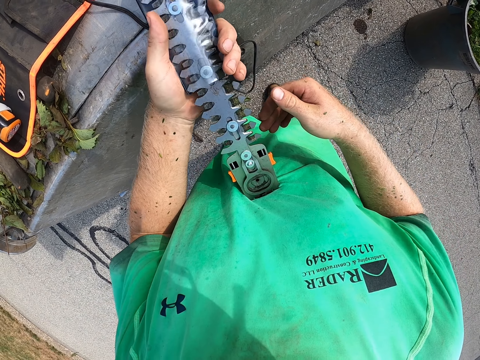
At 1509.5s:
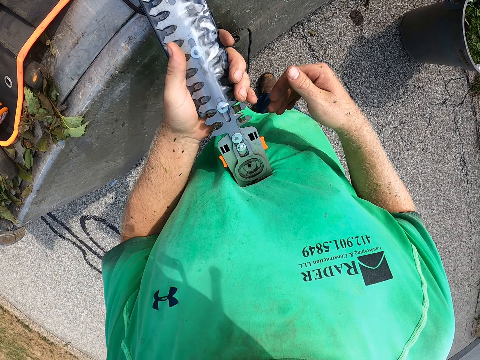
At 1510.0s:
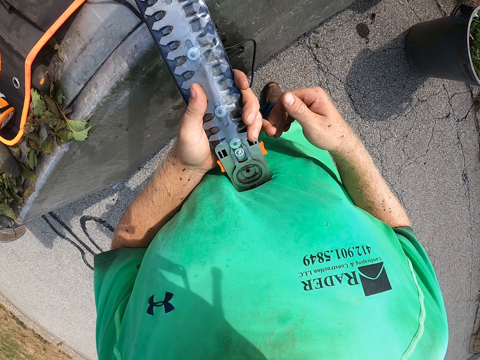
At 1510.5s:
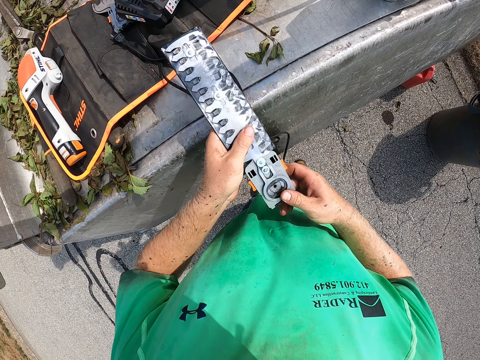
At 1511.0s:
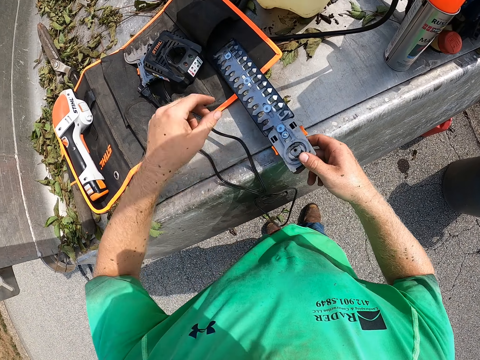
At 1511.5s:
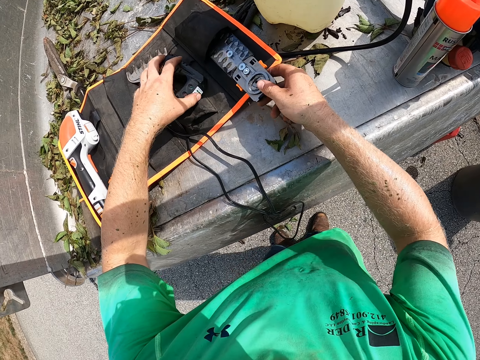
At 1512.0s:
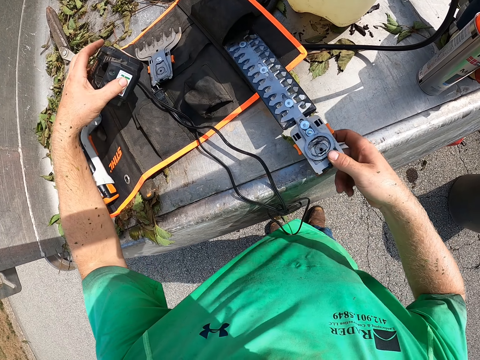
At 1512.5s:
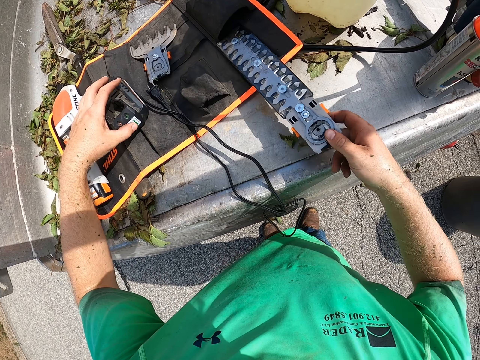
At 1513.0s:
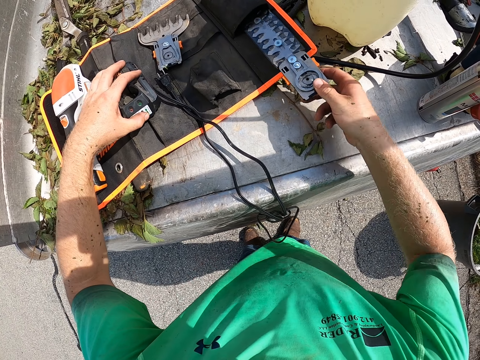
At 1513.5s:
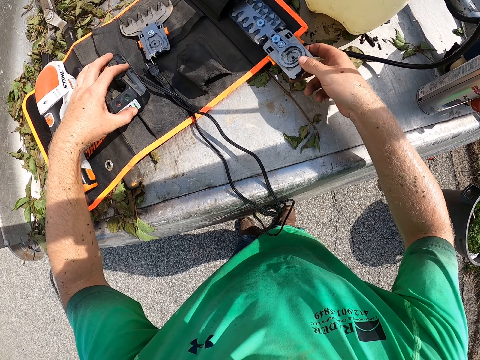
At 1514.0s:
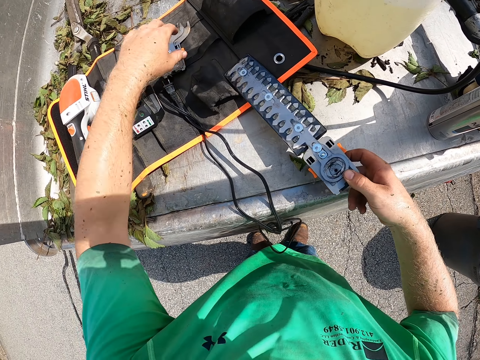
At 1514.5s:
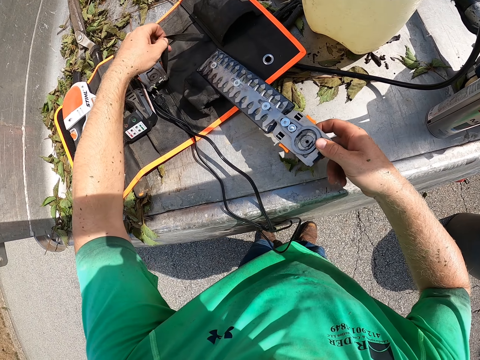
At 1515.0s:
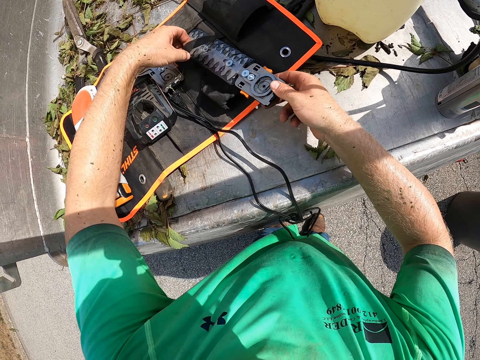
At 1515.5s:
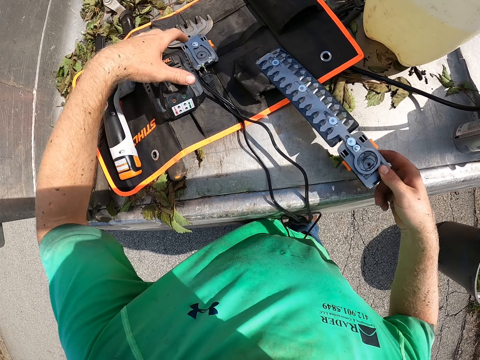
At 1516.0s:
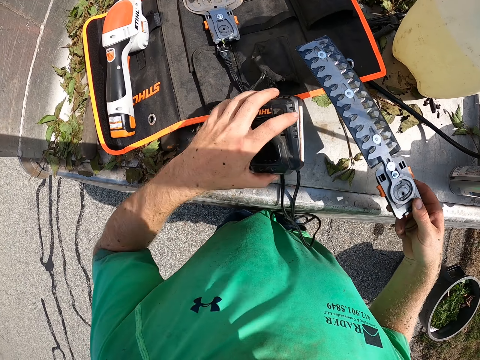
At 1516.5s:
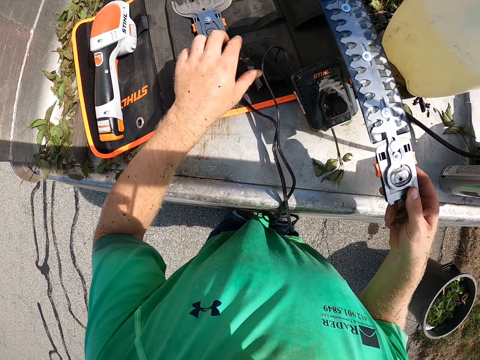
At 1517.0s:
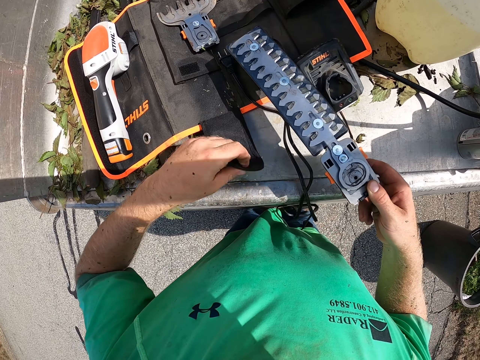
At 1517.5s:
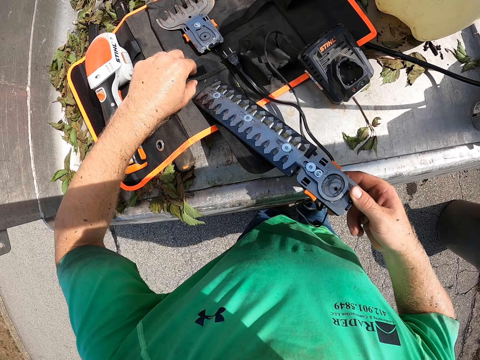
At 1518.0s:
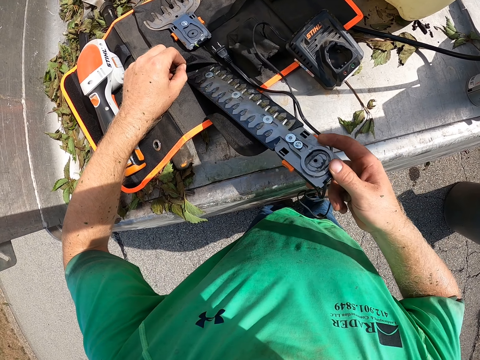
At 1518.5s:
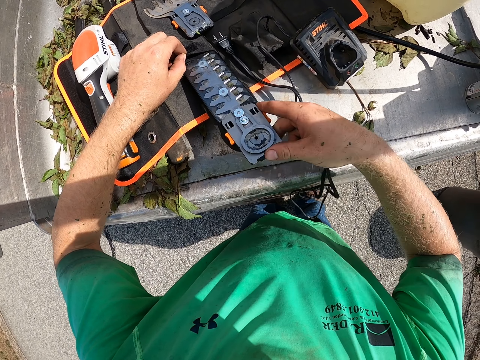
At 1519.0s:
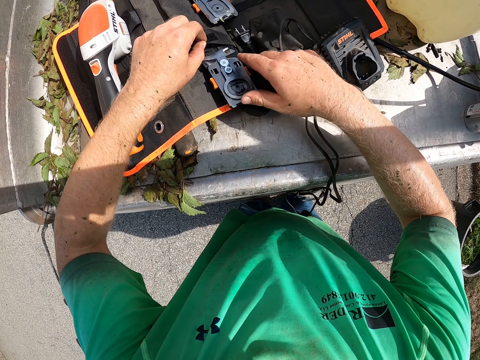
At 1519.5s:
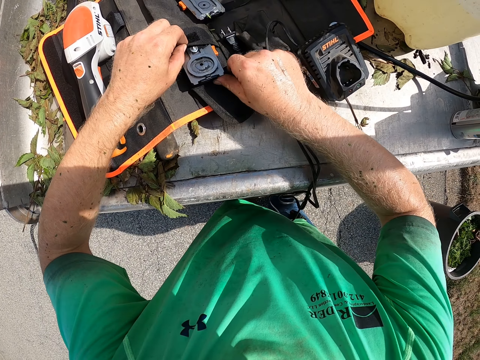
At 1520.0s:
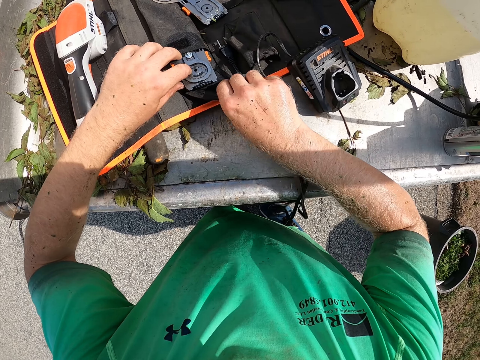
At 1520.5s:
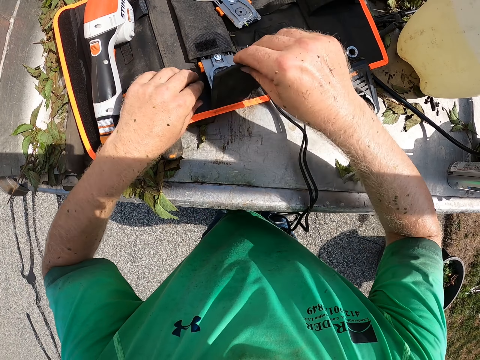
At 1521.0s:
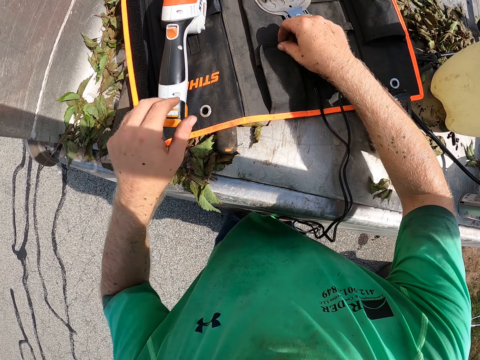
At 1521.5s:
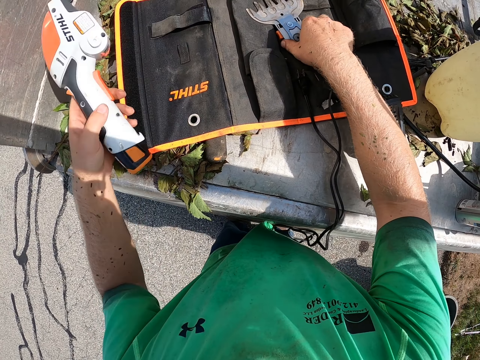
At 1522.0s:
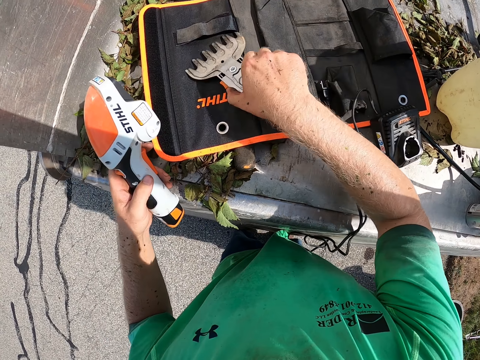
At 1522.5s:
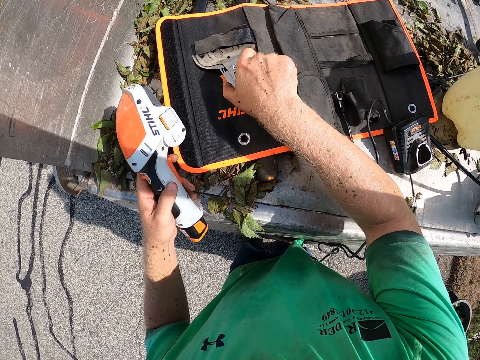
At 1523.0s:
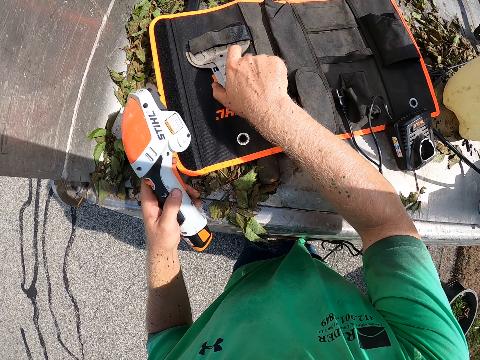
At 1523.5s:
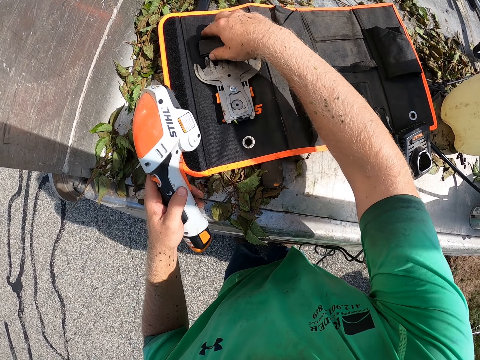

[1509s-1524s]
The camera wearer puts the shrub shear blade in the safety bag. He drops the pack in his right hand in the bag in the car. He moves a power pack on the bag with his left hand. He places the pack in his right hand into a compartment of the bag with his left hand. He moves a blade on the bag with his hand. He moves the power pack on the bag with his left hand. He places the pack in his right hand into the compartment of the bag with his left hand. He inserts the shrub shear blade. He covers the compartment on the bag with his right hand. He lifts the blade on the bag with his right hand and lifts the motor of the hedge trimmer with his left hand. He places the blade in his right hand into the compartment of the bag.

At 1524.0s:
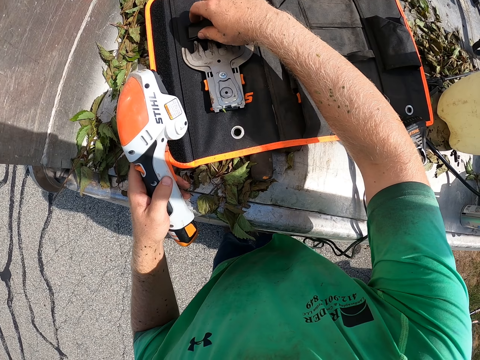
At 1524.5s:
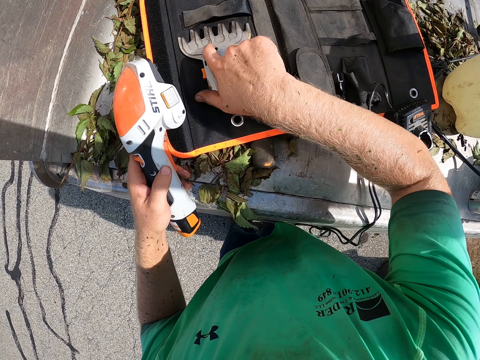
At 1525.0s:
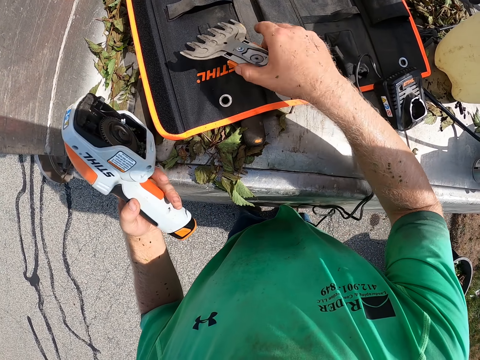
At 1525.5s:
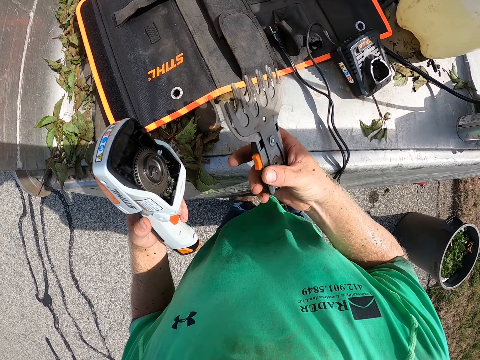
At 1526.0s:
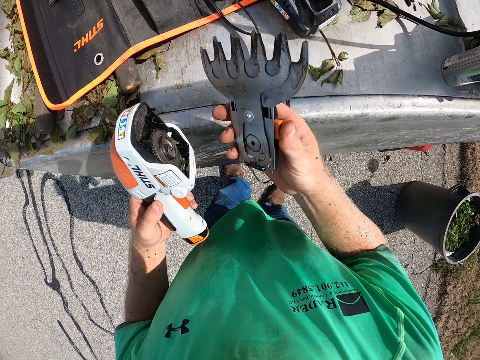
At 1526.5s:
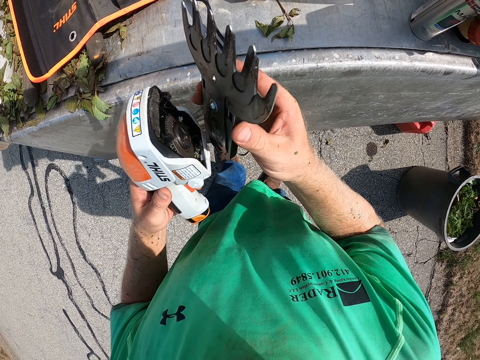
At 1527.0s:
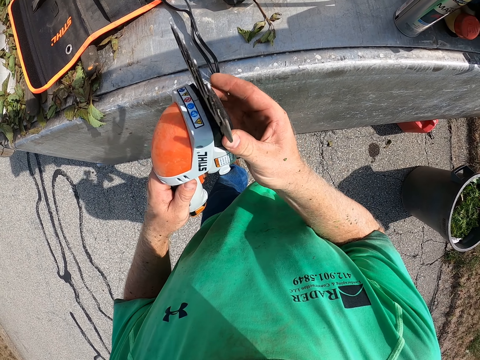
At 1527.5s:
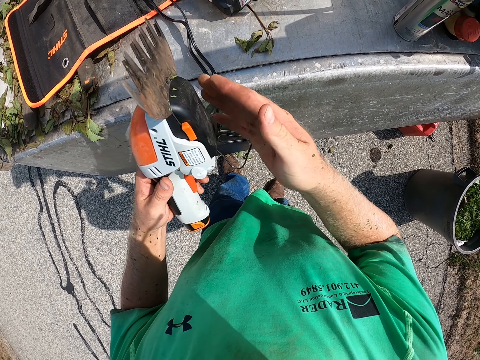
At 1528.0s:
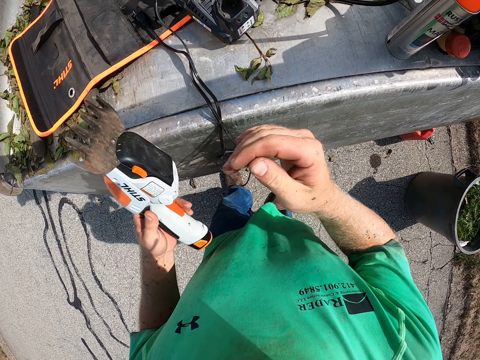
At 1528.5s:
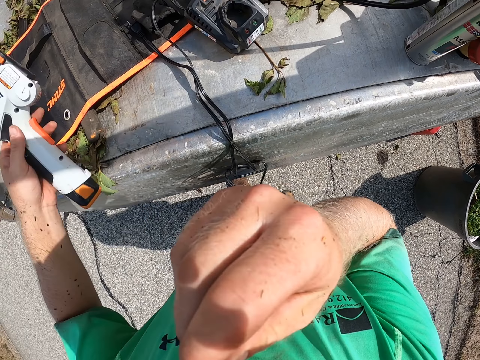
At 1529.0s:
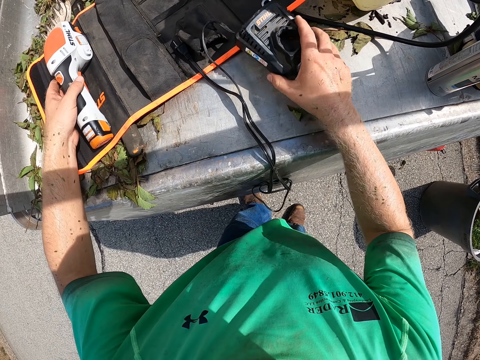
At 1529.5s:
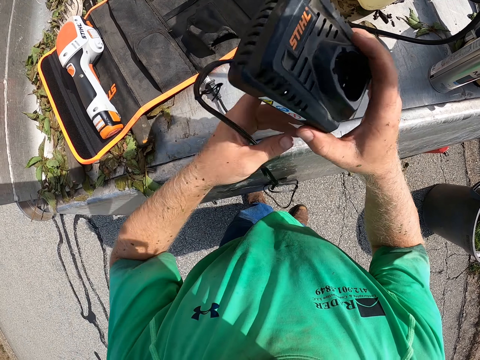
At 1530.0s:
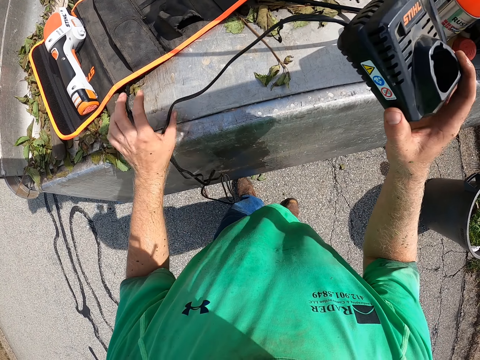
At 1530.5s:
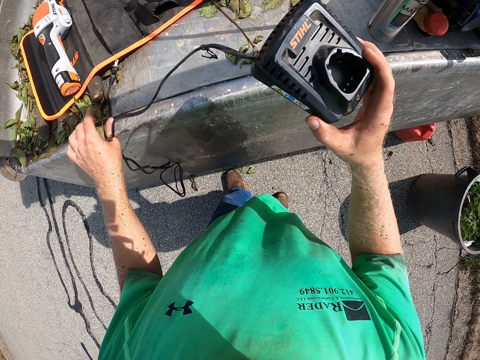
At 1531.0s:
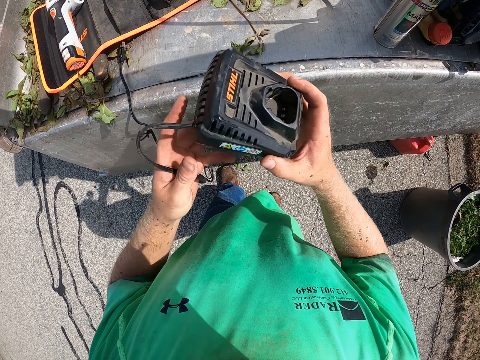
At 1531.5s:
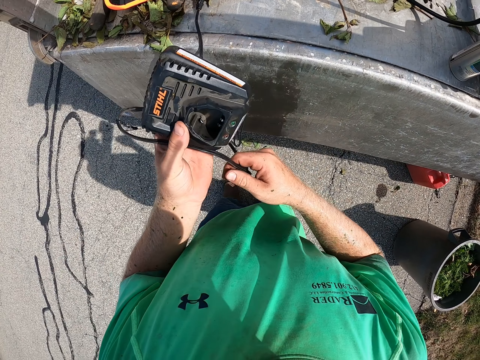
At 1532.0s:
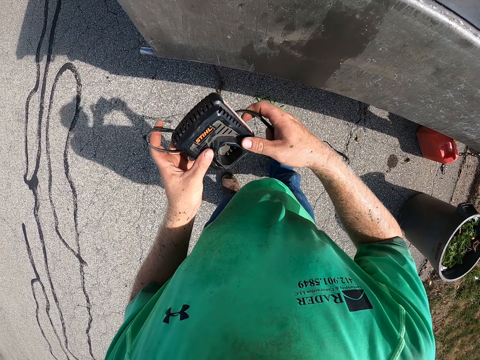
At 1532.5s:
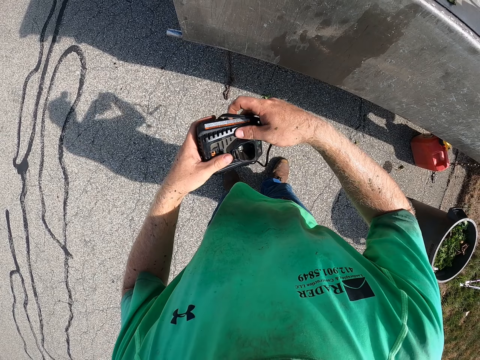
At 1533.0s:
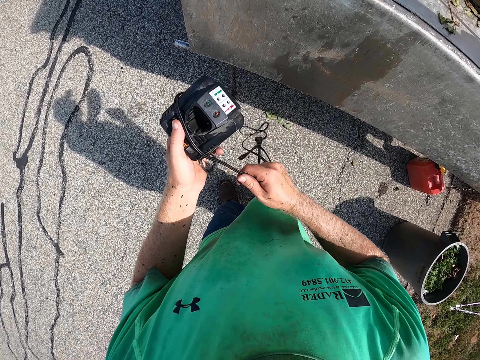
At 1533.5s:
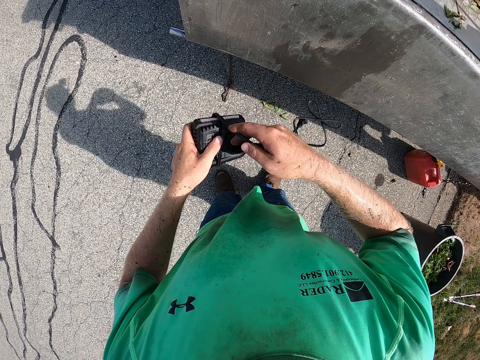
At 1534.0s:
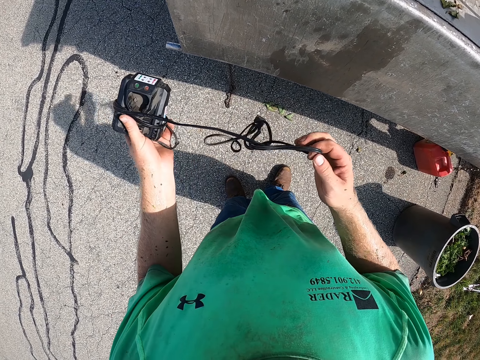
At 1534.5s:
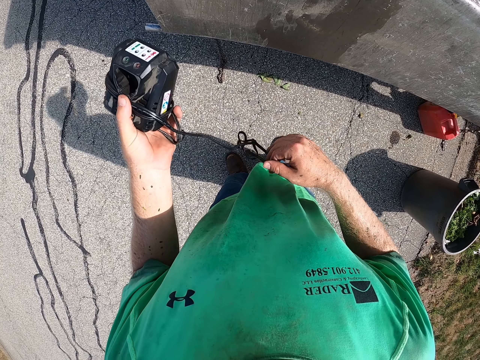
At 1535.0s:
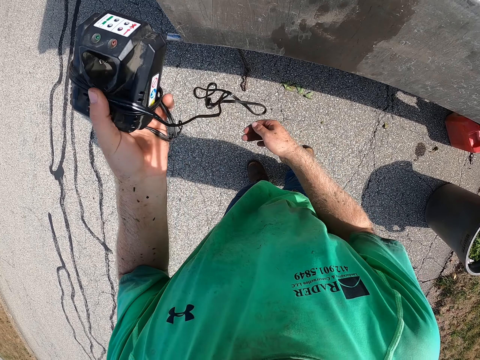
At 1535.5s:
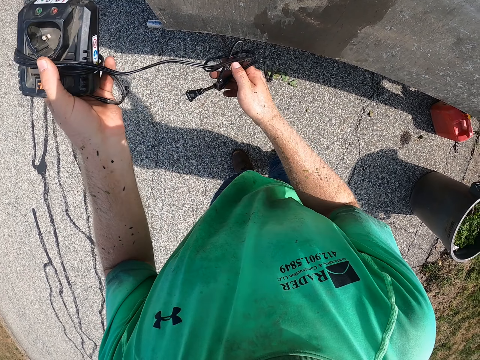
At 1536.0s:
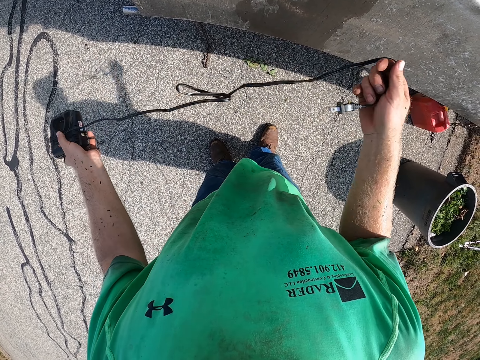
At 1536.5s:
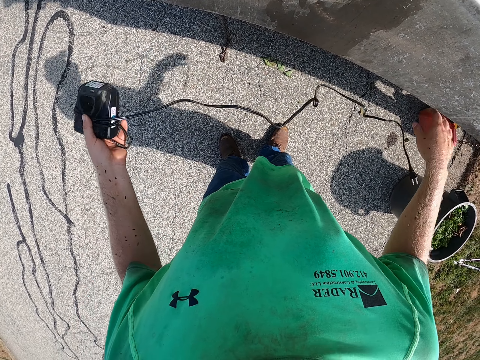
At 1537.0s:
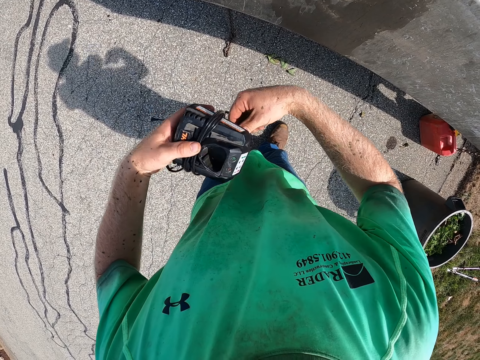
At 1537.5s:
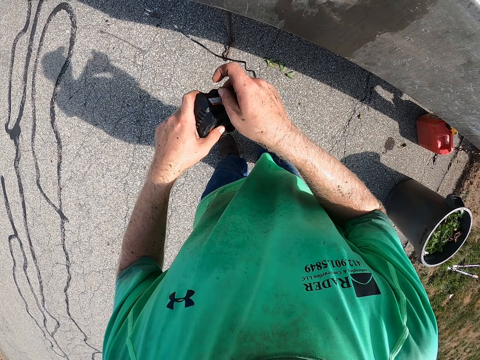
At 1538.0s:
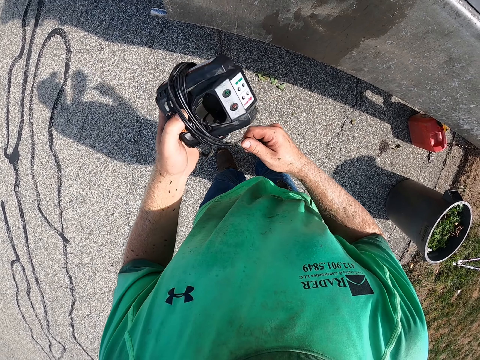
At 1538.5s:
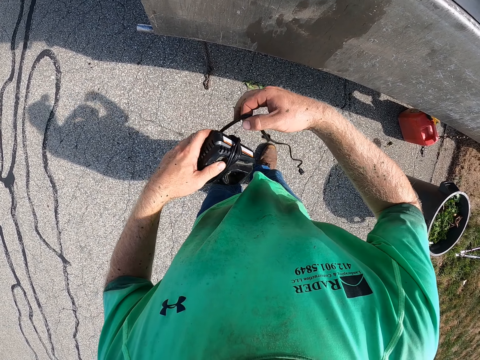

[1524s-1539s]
The camera wearer pulls the compartment of the bag with his right hand. He lifts the blade on the bag with his right hand. He holds the shear blade and looks at the shear blade. He fixes the blade in his right hand on the motor of the hedge trimmer in his left hand. He removes his hand. He presses the shear blade. He touches his face with his right hand. He lifts his right hand. He lifts the power pack on the car with his right hand. He drops the hedge trimmer in his left hand on the car. He pulls a cord on the power pack in his right hand with his left hand. He passes the power pack from his right hand to his left hand. He folds the cord on the power pack with his right hand.
